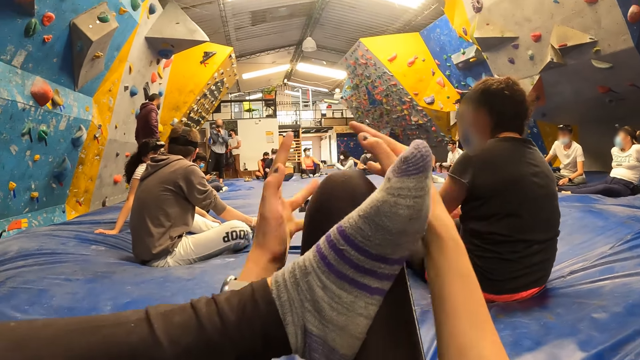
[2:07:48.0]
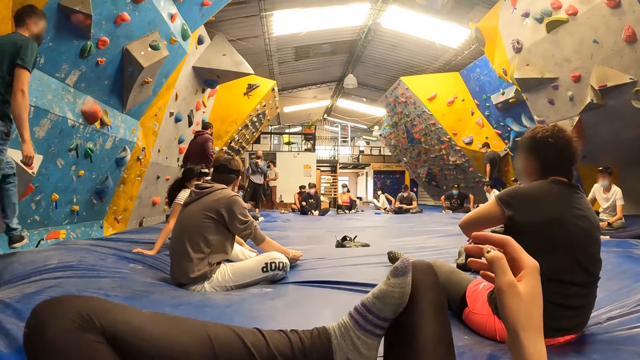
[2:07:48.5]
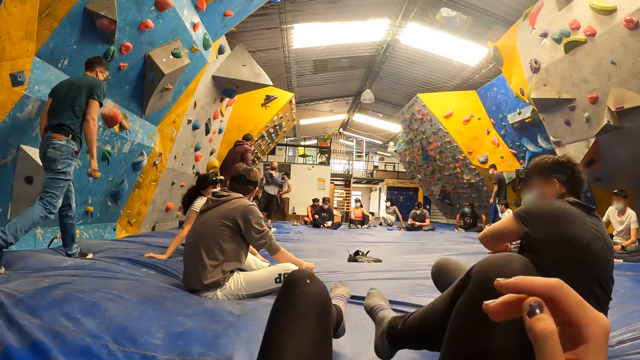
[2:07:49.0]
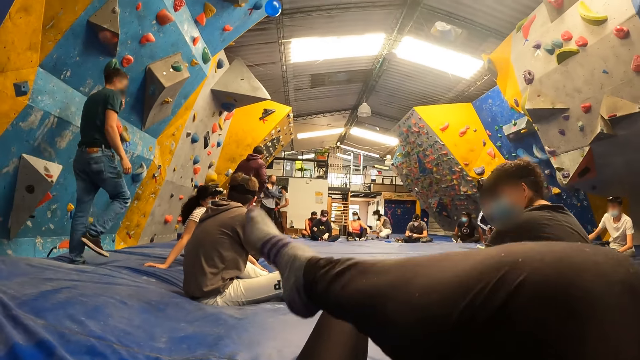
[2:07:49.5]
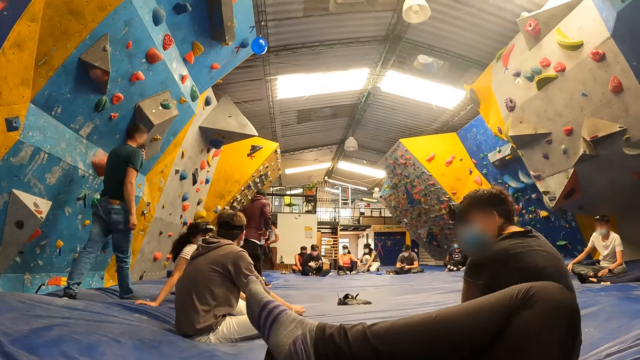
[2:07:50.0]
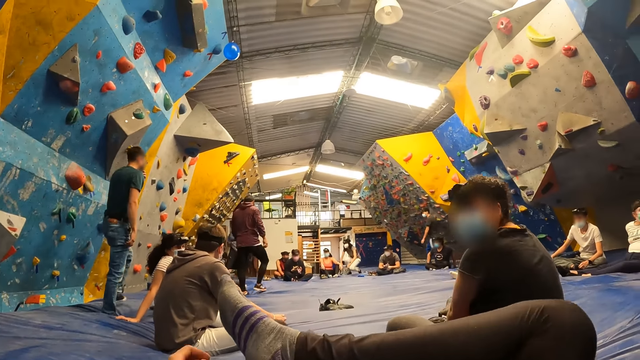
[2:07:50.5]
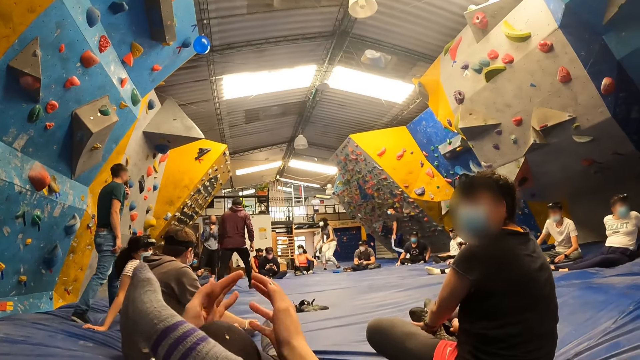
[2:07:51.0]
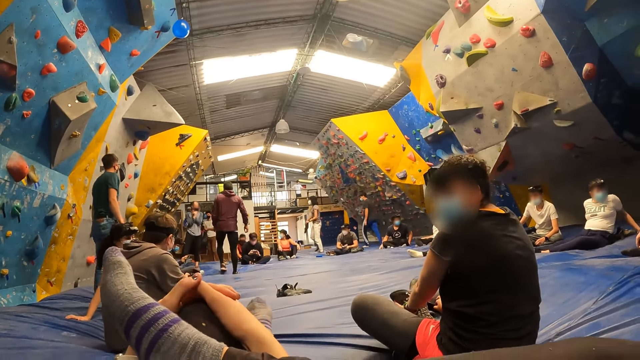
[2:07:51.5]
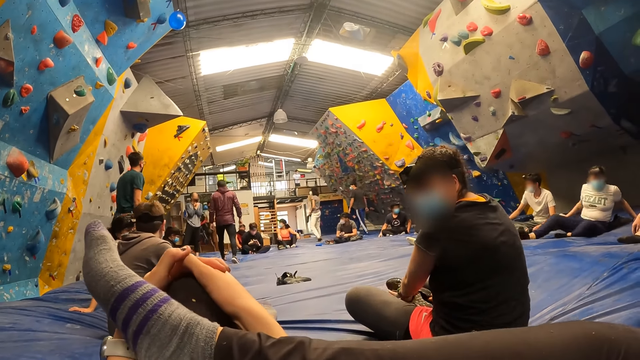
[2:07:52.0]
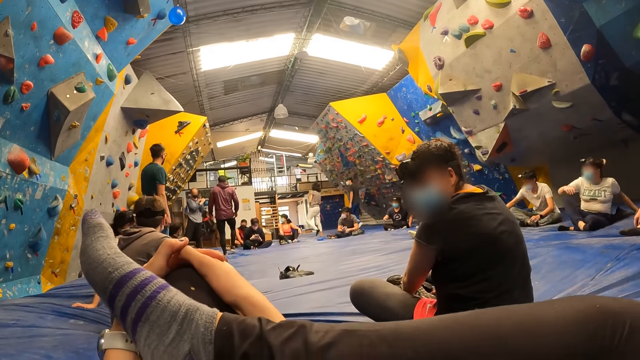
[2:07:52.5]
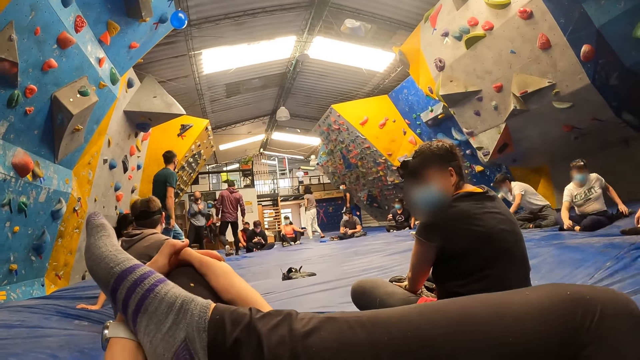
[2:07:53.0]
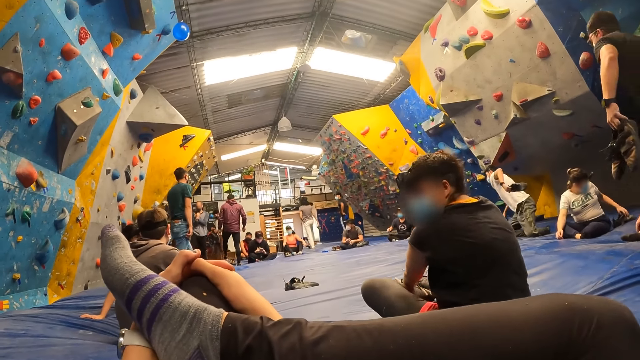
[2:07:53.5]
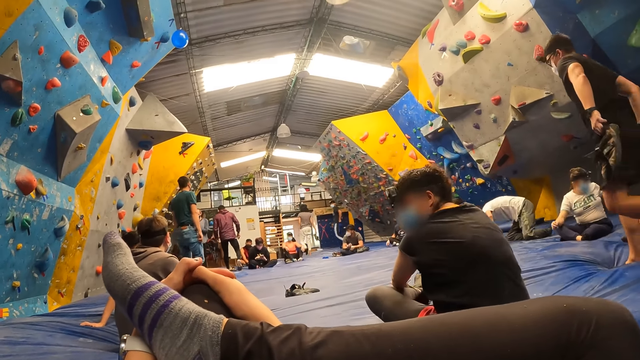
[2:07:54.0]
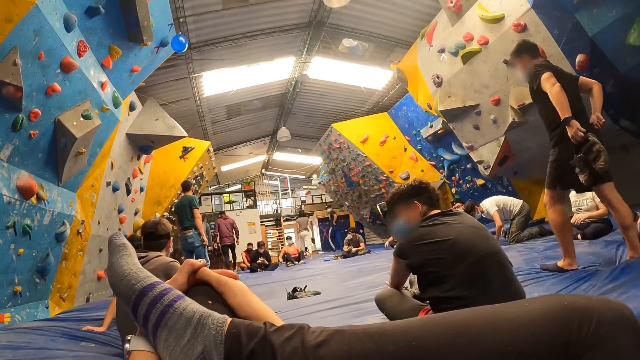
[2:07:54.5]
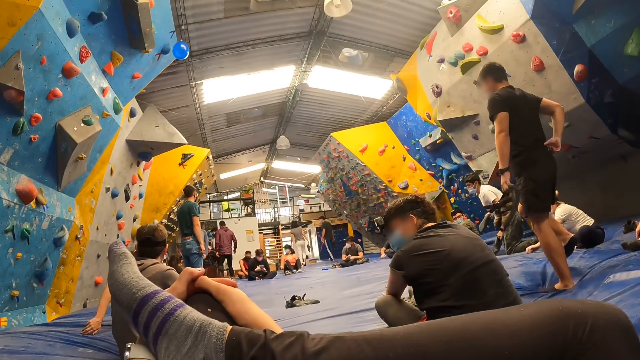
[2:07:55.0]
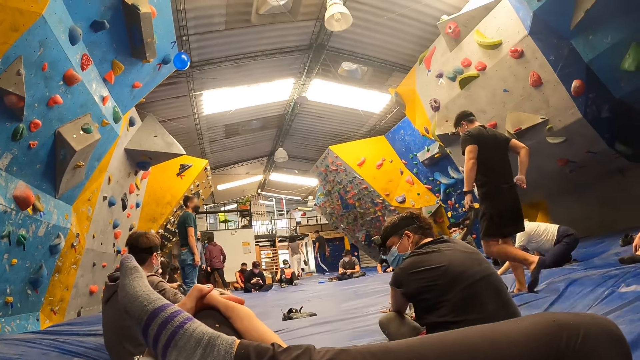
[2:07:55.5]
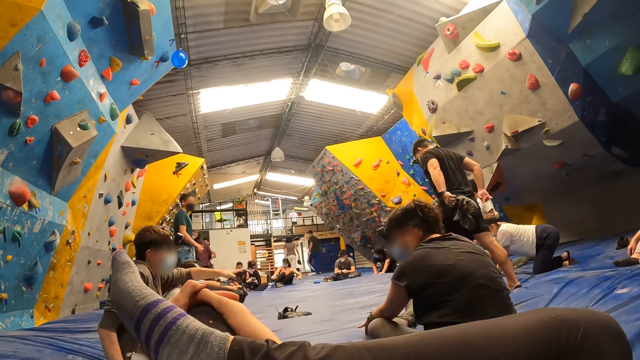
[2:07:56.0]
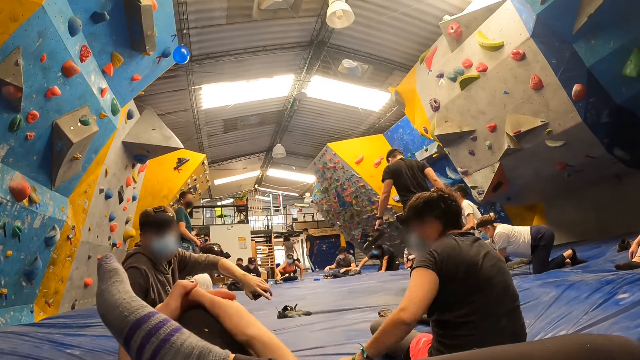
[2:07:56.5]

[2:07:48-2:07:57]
The camera wearer releases her hands from her right knee. She crosses her right leg over her left leg. A woman looks at the camera wearer. The camera wearer moves the hands. She joins her hands together on her left knee. She talks with the woman. She looks around.

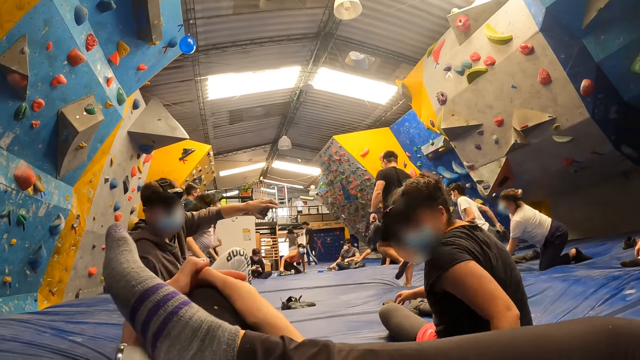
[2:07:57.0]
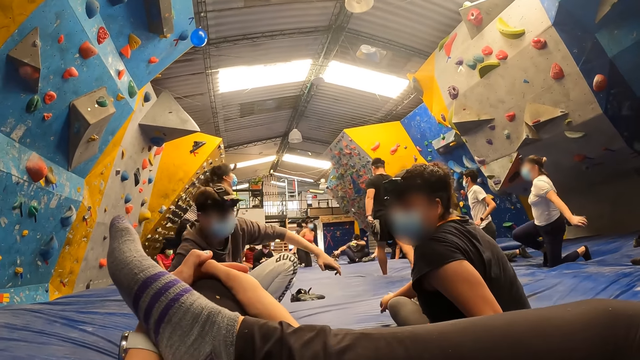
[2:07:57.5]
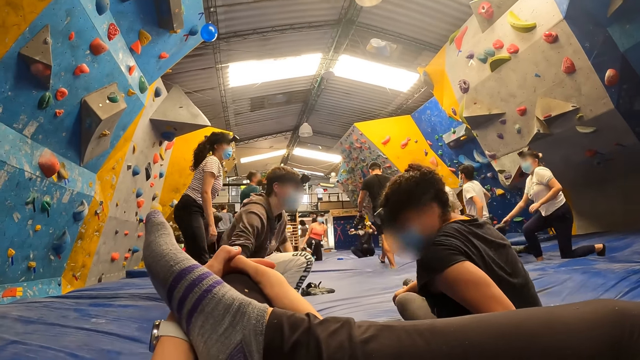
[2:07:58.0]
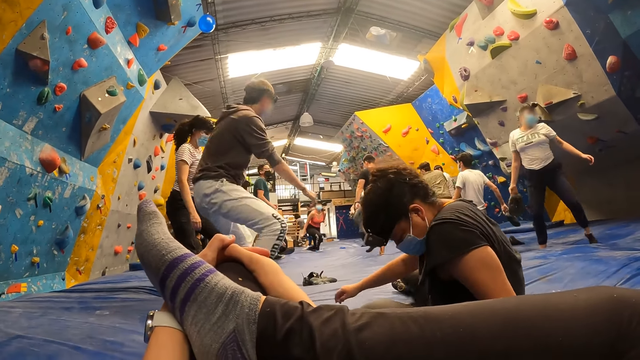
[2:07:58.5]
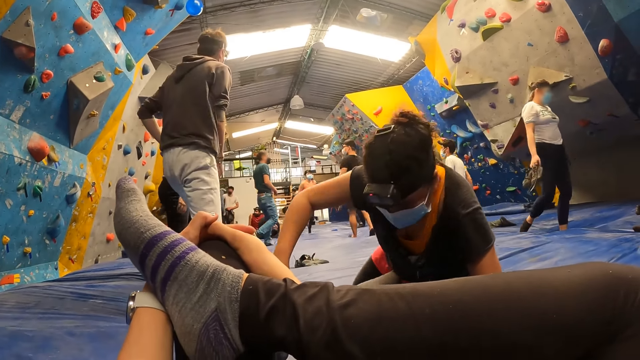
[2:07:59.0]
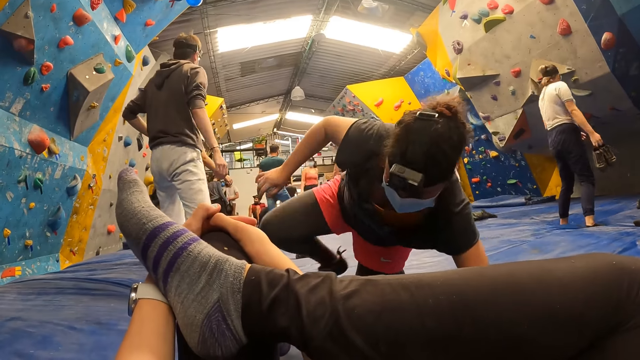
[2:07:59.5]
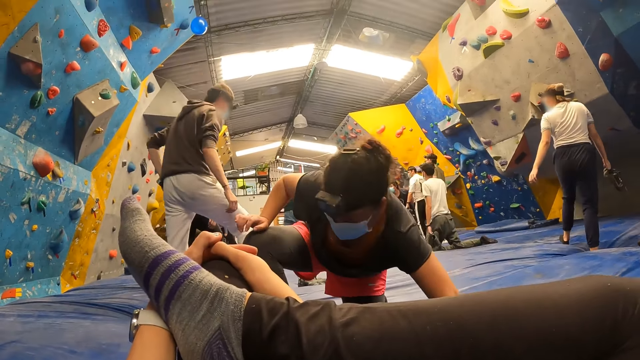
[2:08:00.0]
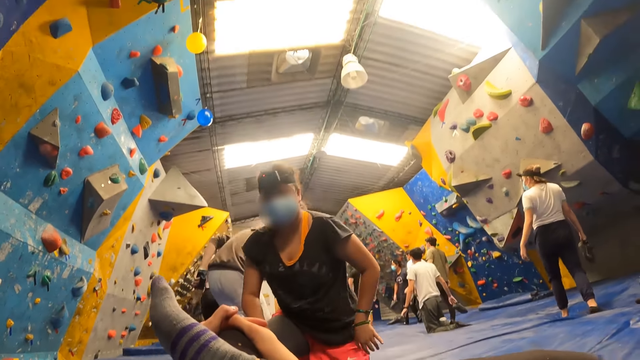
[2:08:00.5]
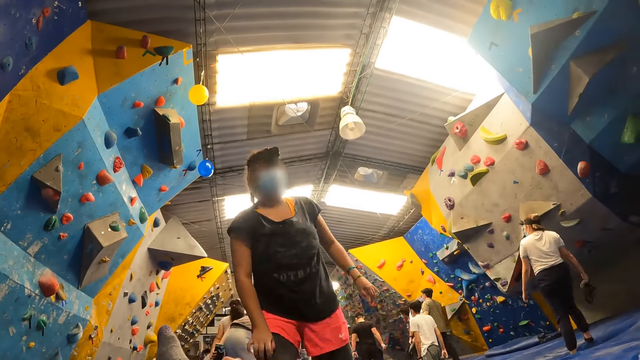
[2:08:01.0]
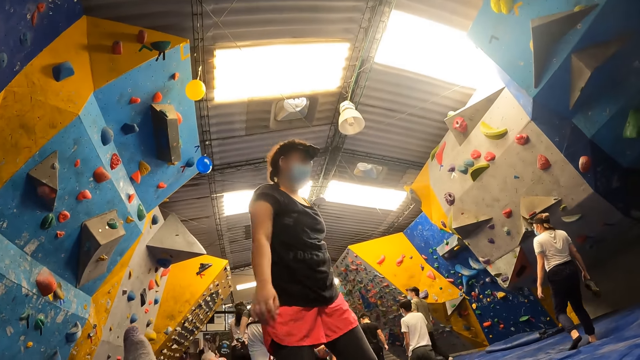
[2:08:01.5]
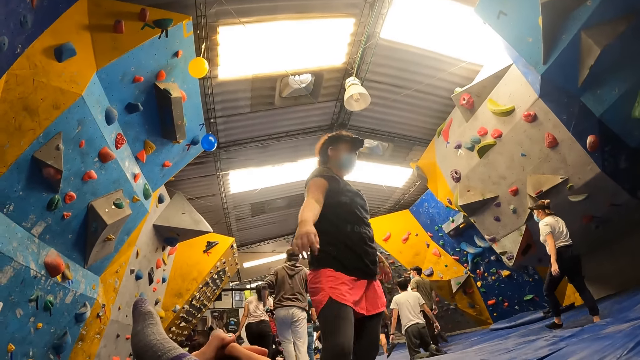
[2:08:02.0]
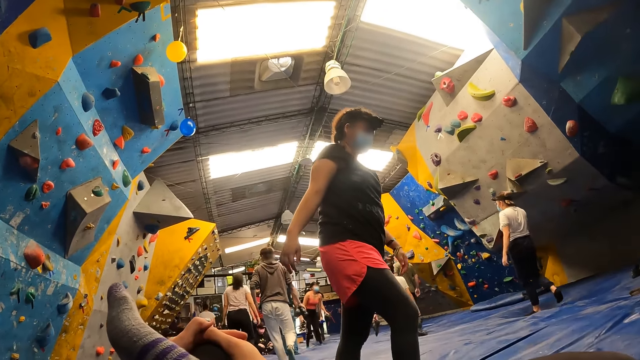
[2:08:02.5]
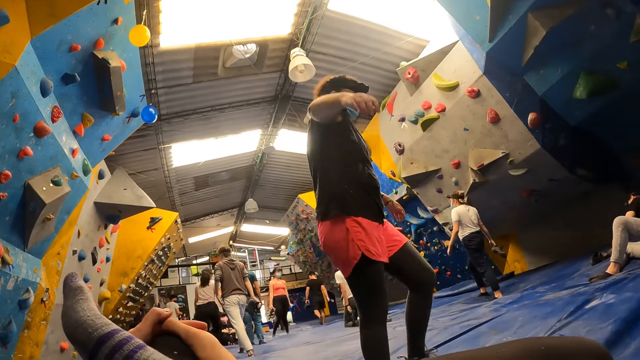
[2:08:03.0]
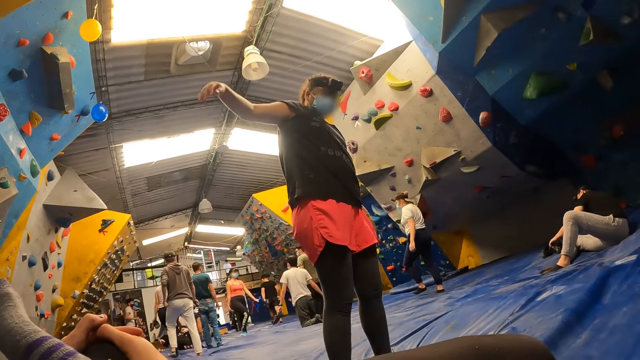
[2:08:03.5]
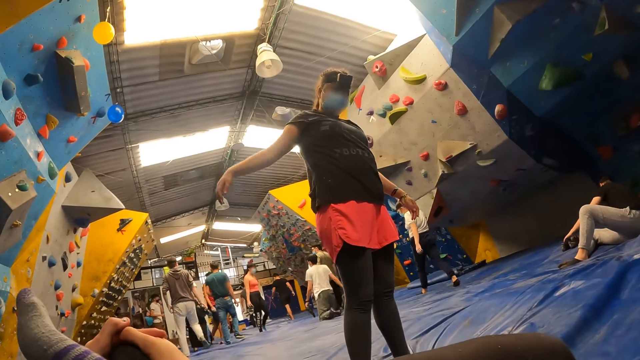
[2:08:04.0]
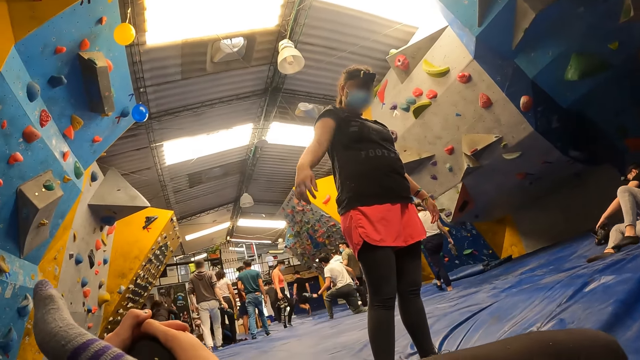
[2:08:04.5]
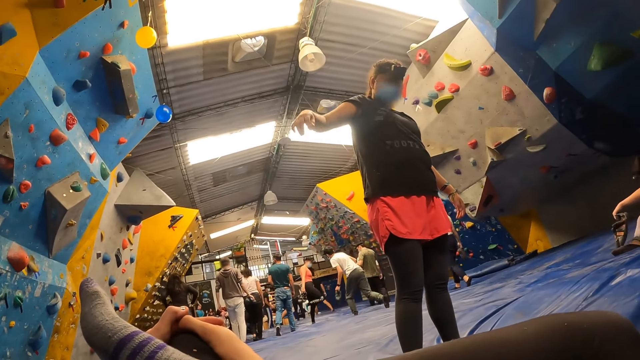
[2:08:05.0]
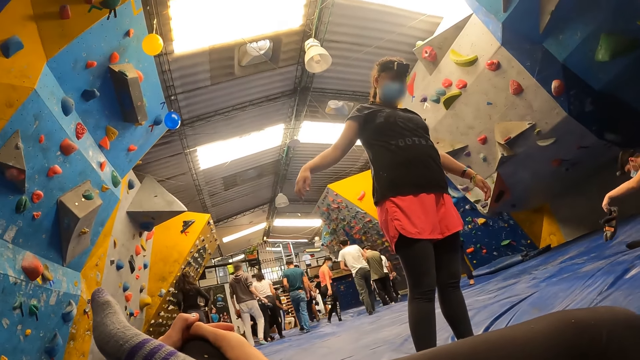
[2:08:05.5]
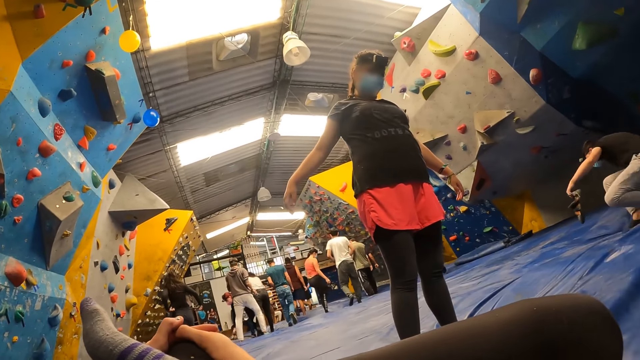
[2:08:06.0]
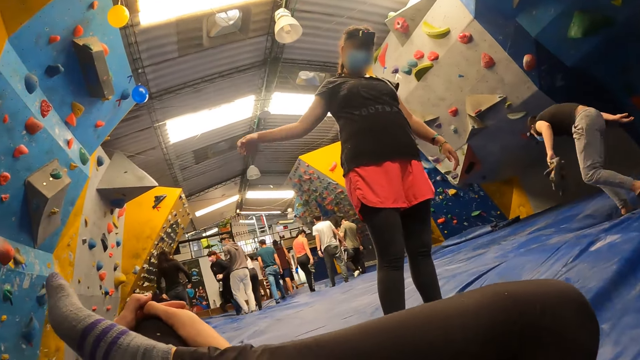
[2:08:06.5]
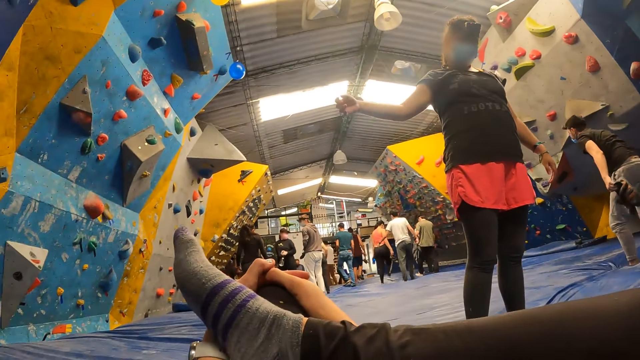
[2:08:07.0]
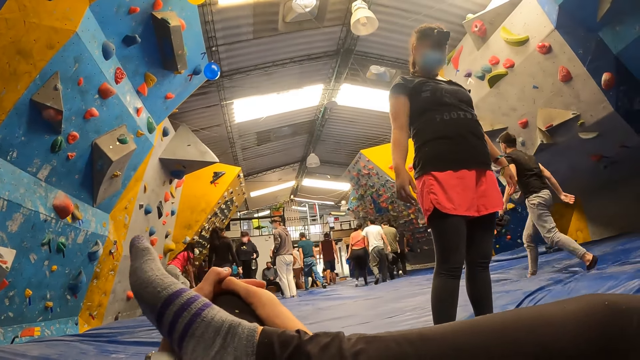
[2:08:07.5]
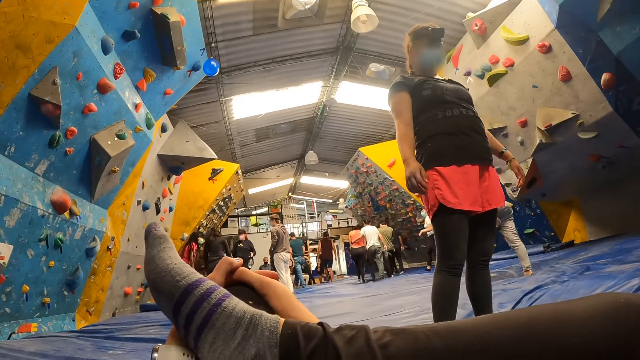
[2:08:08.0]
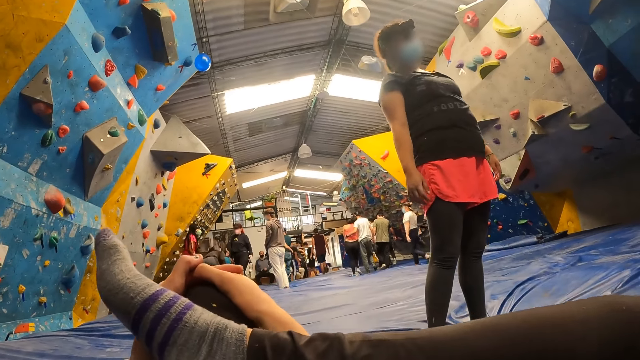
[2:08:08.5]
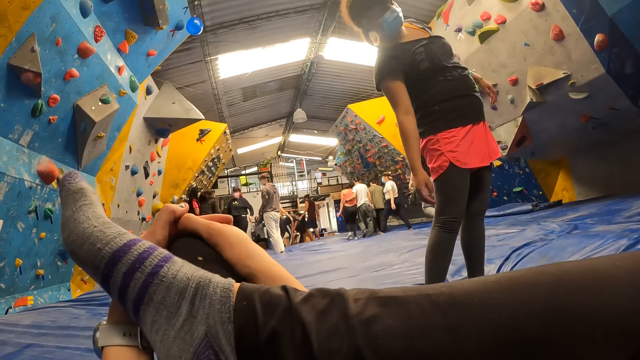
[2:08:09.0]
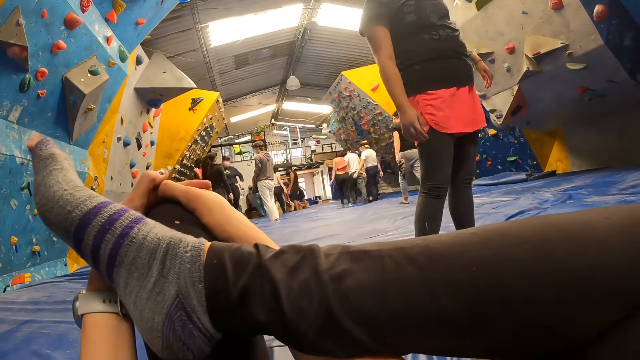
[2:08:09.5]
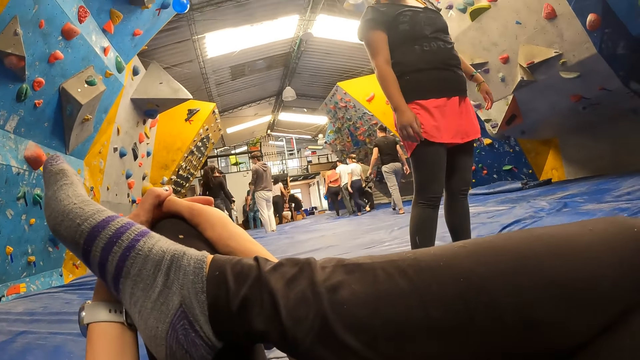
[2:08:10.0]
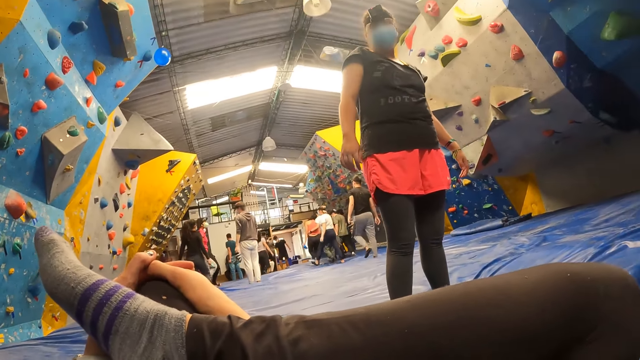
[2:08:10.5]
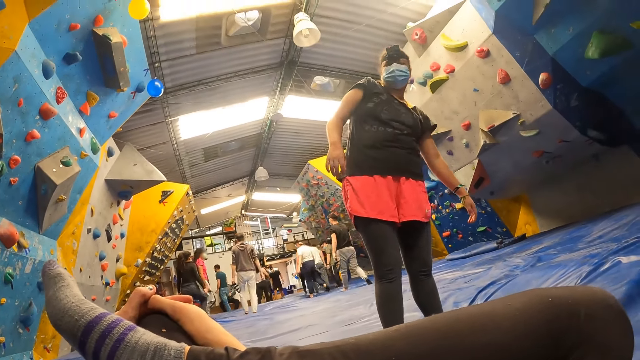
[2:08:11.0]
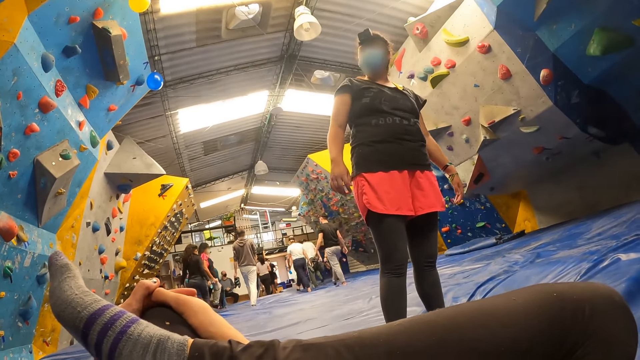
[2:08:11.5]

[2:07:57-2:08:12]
The woman gets up from the floor. The camera wearer looks at the woman. The woman walks around. She exercises herself. She stretches the hand. She stretches her body.
